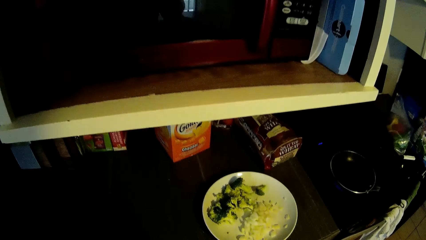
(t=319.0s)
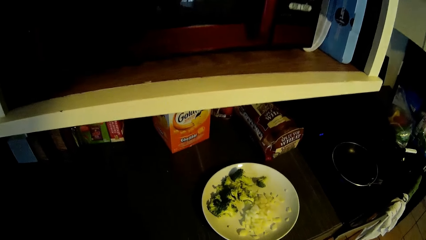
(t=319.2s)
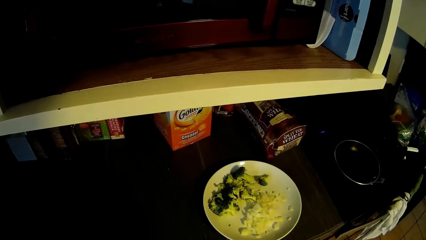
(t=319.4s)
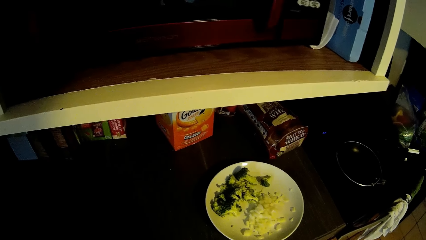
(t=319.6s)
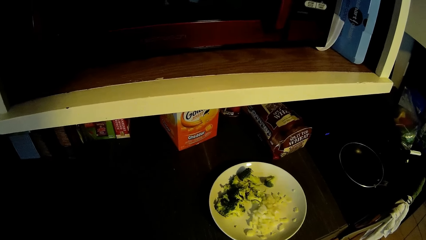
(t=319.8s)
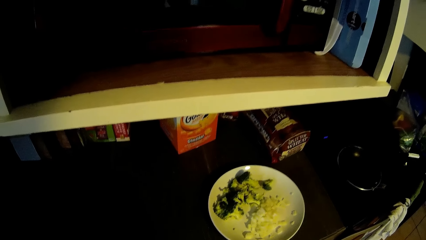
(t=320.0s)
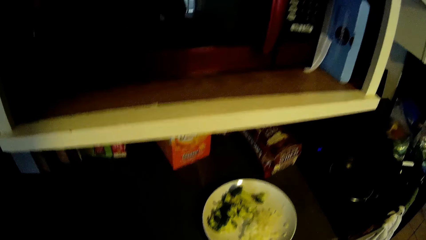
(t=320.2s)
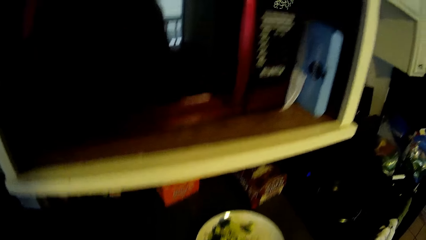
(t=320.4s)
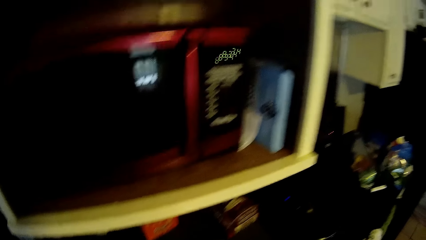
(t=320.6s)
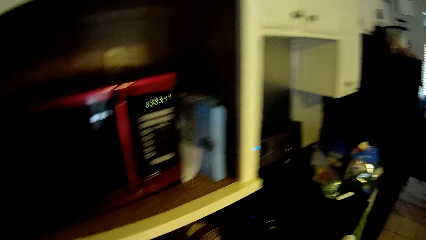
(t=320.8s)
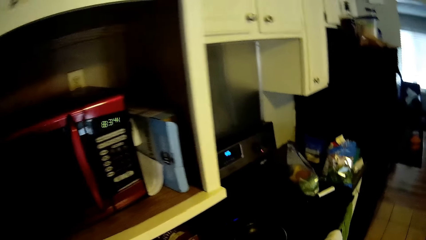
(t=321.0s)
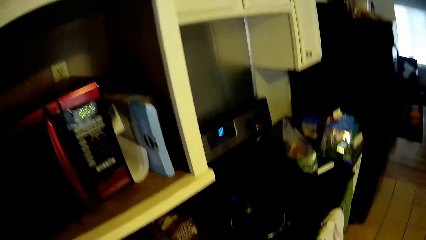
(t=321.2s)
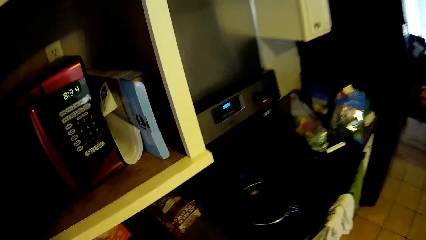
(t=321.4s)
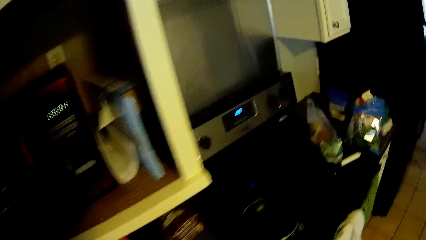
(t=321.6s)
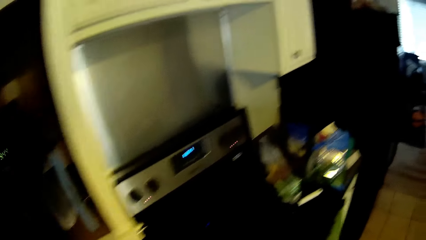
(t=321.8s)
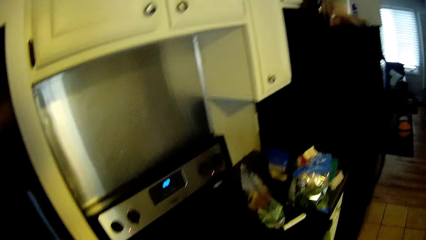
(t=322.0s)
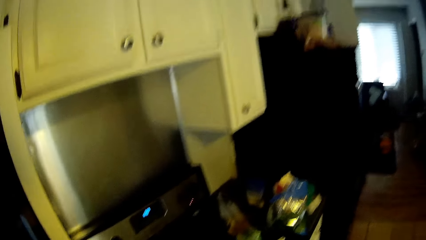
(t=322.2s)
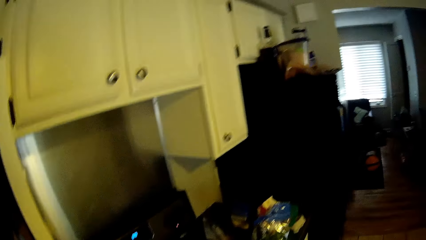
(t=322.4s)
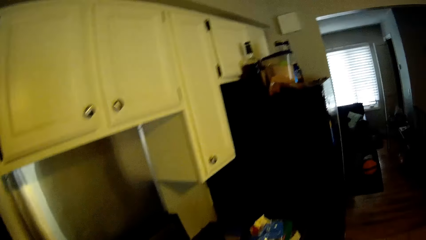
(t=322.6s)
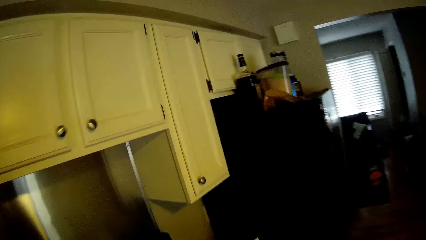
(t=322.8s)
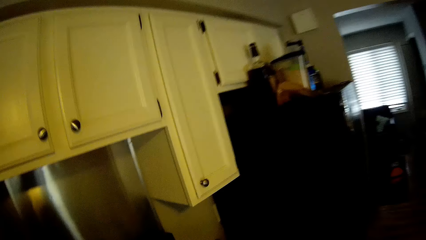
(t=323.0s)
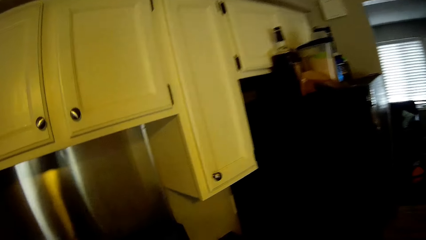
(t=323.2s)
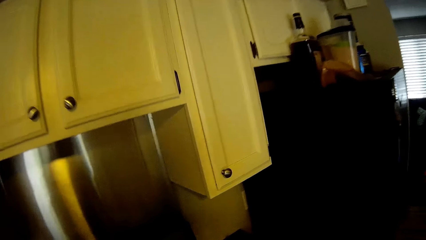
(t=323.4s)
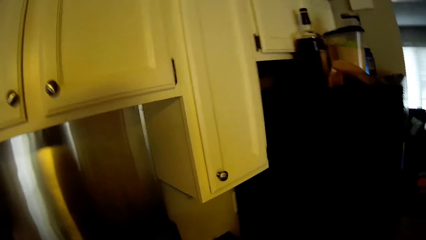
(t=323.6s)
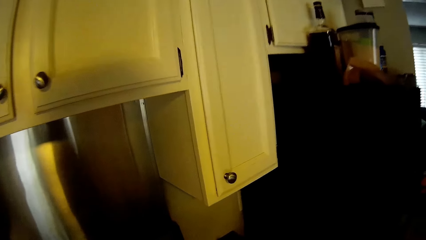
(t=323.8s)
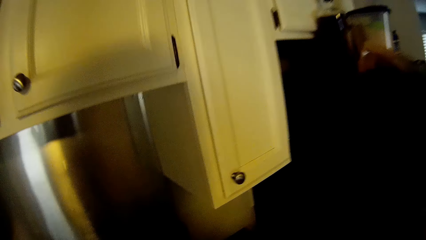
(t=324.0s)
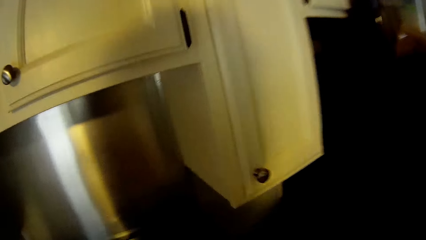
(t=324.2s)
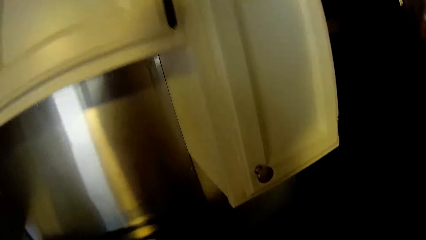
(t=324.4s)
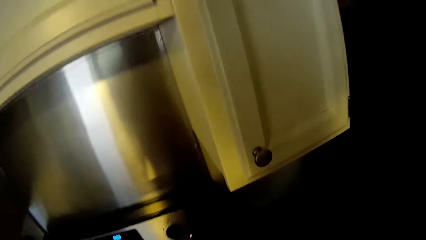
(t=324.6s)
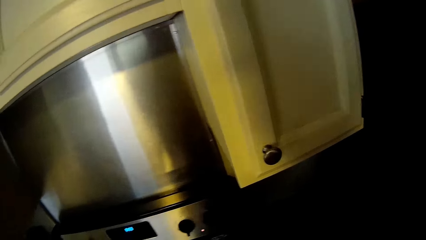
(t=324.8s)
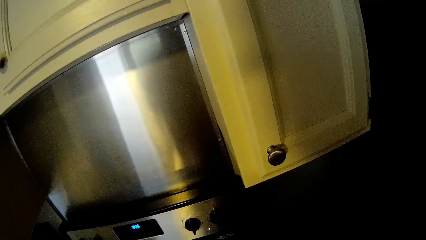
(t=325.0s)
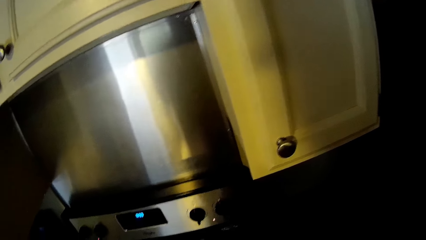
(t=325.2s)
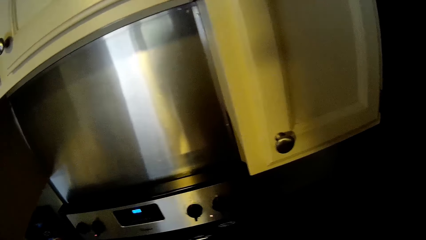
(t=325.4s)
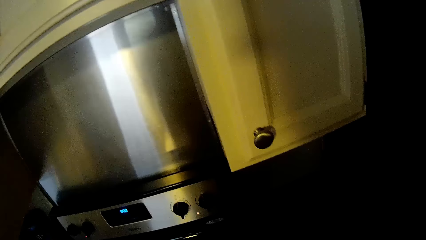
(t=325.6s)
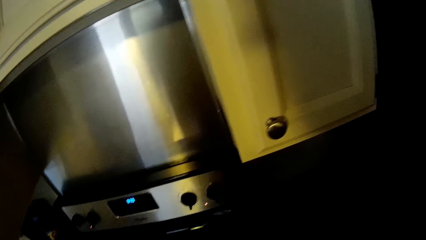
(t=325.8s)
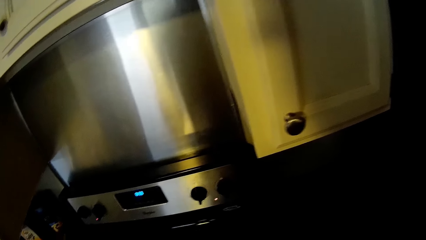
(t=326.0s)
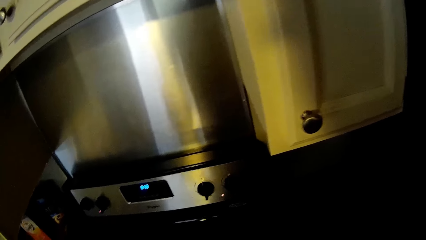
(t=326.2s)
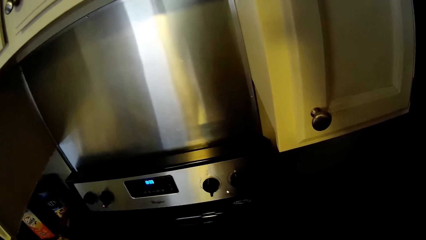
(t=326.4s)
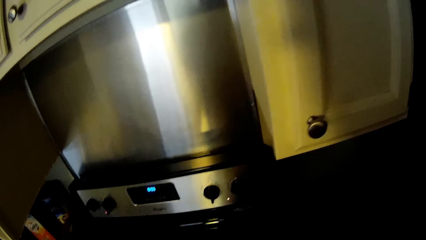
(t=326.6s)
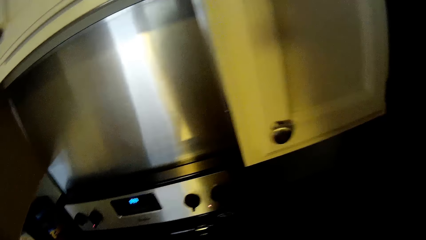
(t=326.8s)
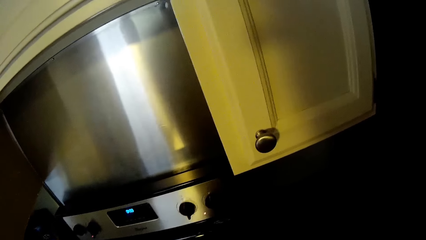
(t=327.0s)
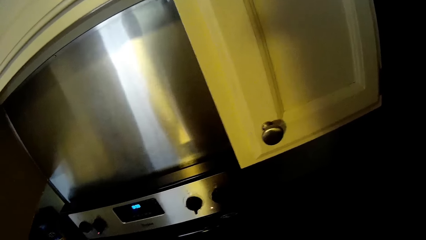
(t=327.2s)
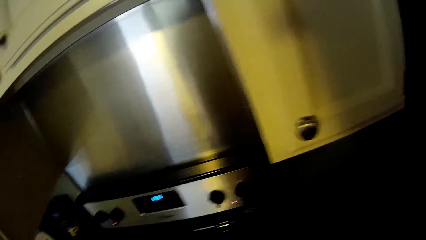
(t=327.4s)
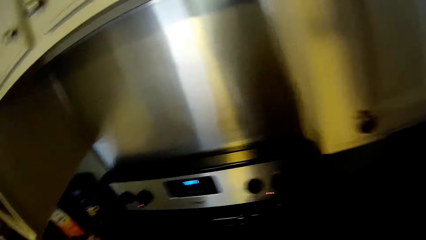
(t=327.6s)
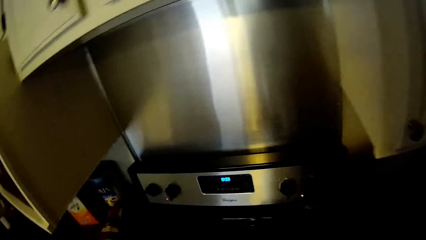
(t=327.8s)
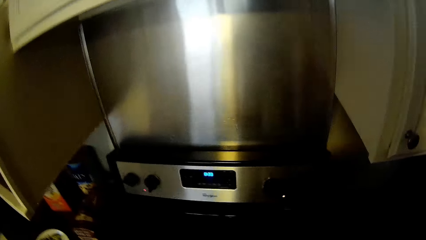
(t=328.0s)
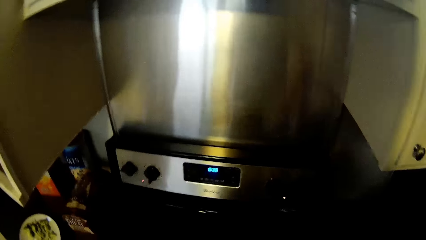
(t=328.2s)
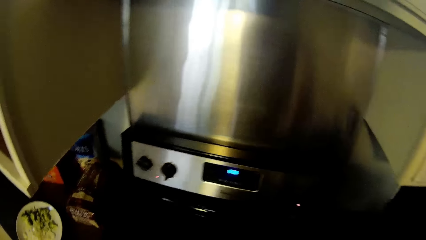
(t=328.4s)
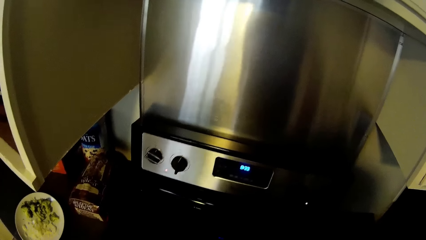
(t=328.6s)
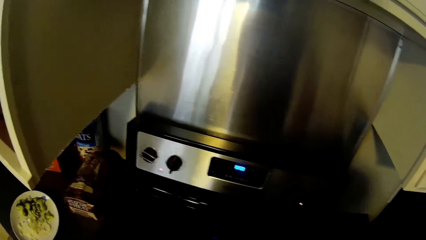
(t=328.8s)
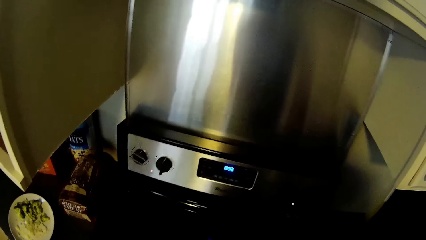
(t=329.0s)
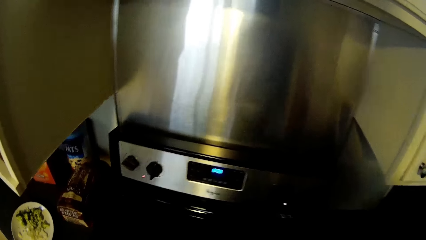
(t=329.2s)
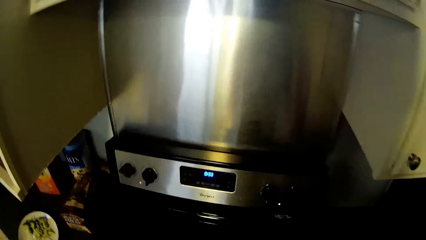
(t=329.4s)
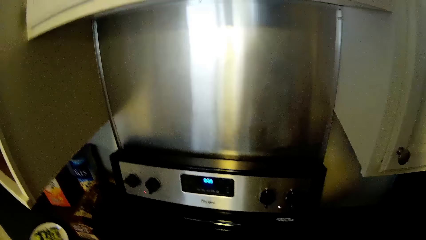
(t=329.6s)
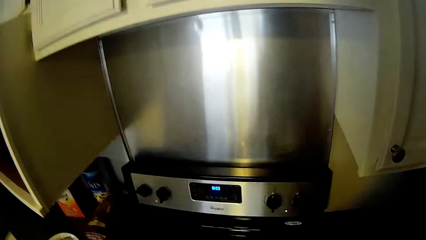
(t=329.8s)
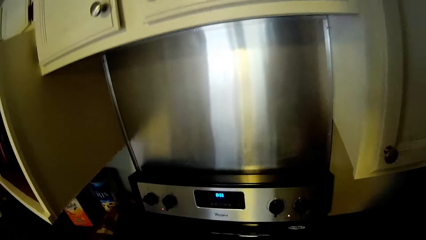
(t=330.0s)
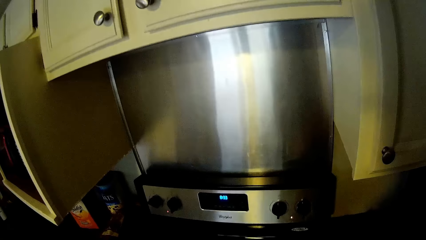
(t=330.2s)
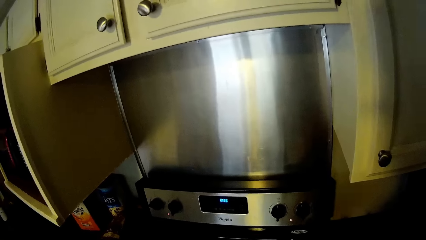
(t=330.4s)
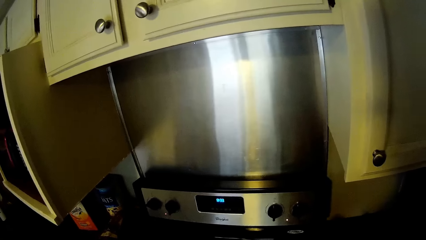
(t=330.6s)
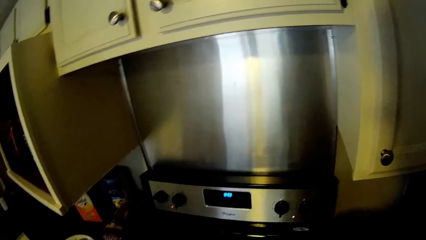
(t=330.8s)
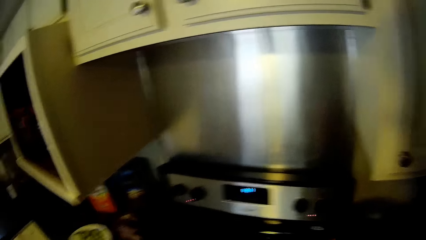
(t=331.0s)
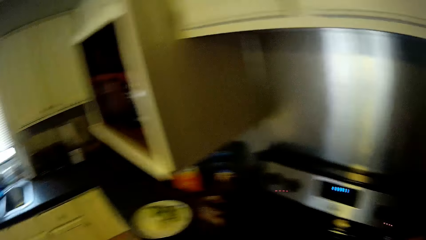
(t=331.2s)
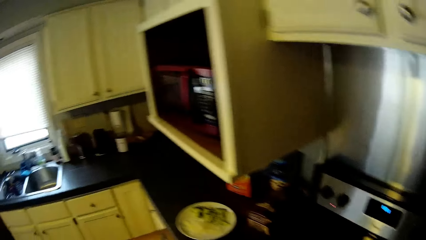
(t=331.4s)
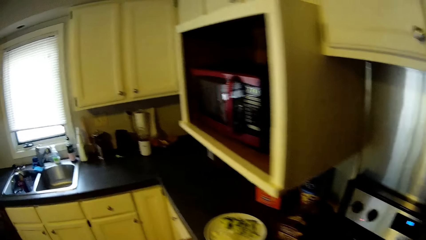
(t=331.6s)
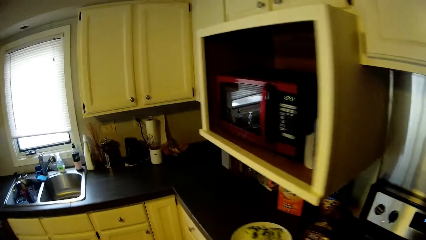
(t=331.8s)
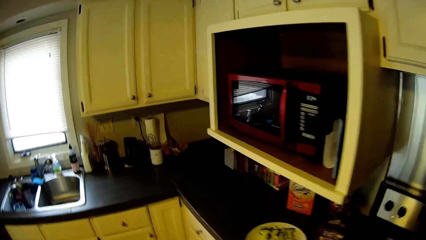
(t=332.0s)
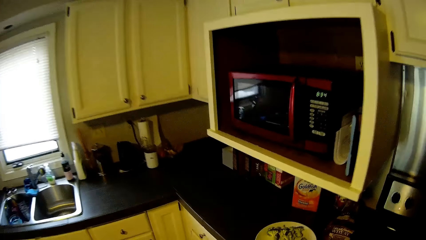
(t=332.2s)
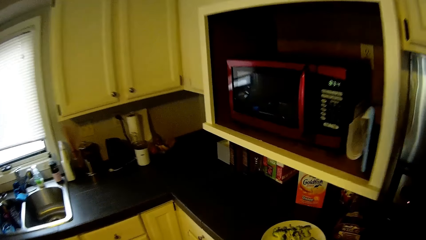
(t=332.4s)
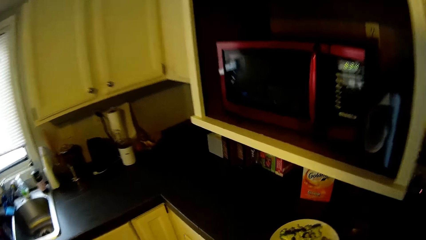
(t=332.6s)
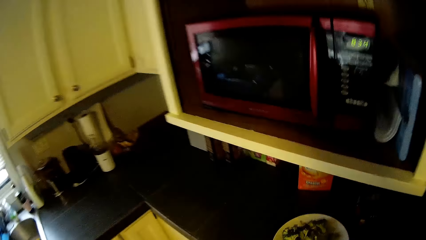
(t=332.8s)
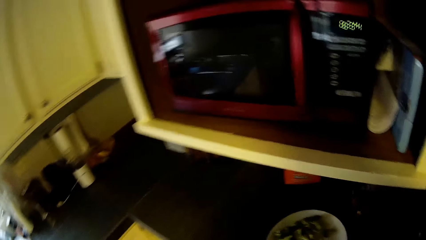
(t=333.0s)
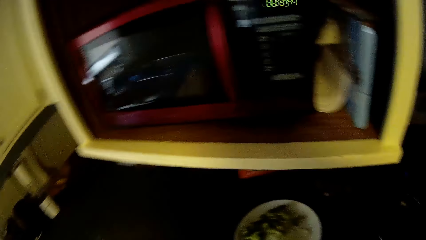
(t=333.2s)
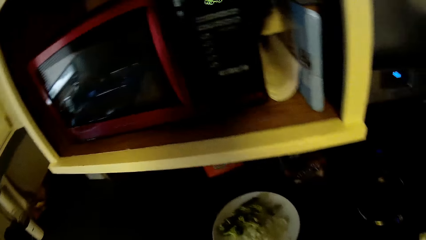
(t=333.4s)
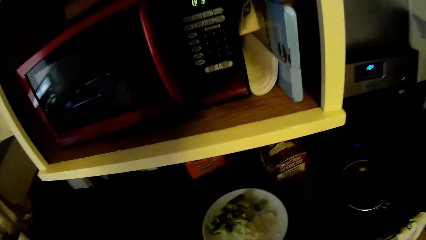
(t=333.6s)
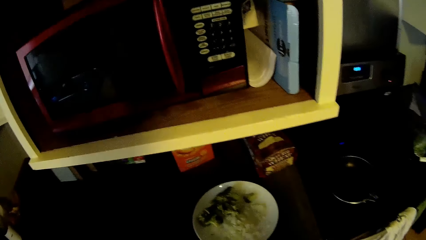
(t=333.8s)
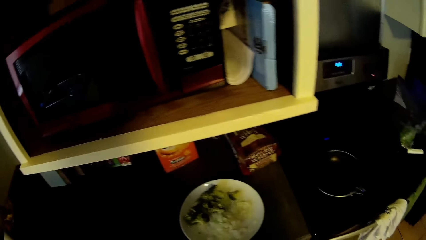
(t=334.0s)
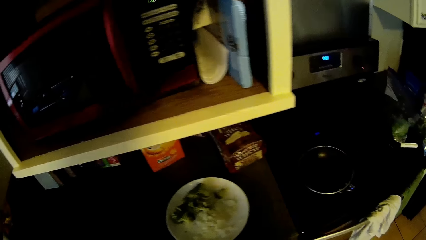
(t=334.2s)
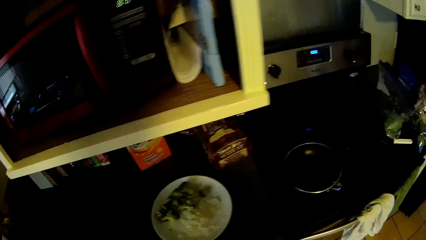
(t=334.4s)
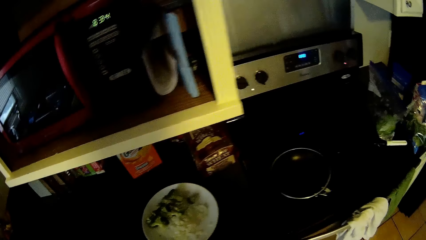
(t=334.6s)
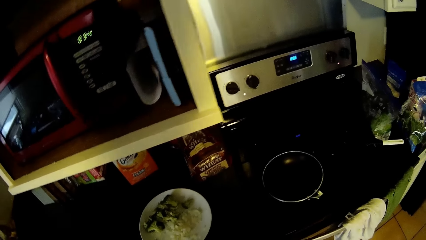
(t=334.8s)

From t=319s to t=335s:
The camera wearer walks closer to the cooker. They stand in front of the cooker. They walk along the countertop. They stand along the countertop. They stare around the countertop and on the cooker.
